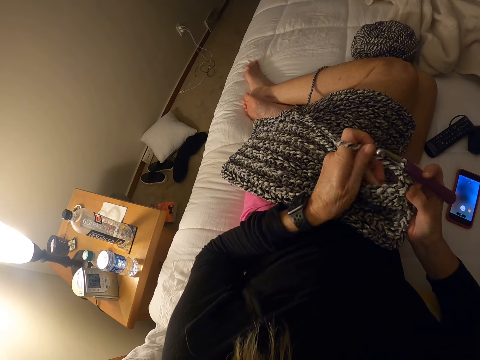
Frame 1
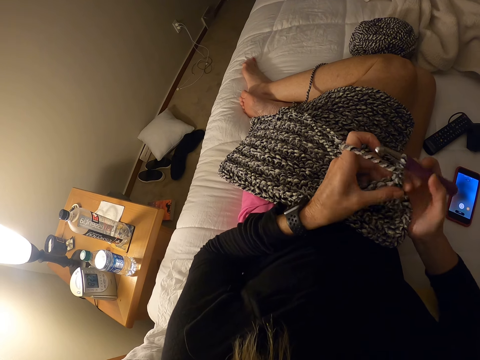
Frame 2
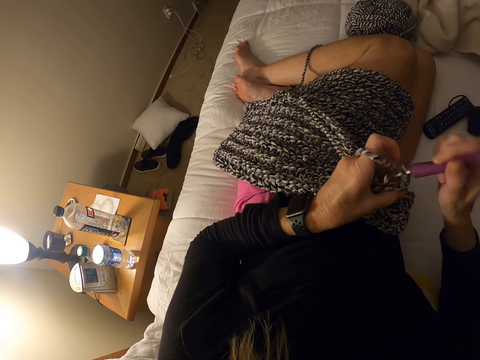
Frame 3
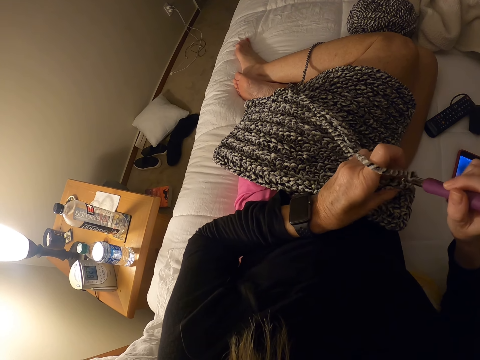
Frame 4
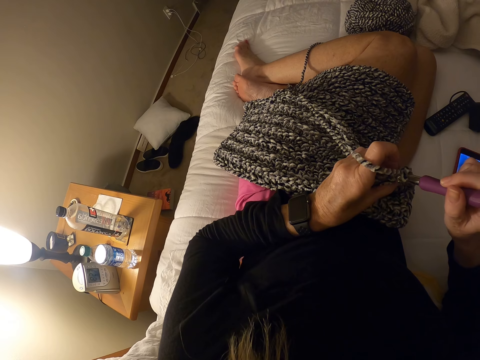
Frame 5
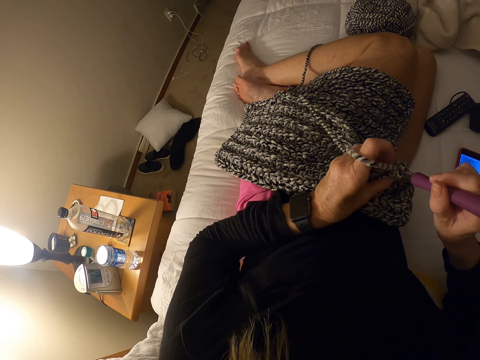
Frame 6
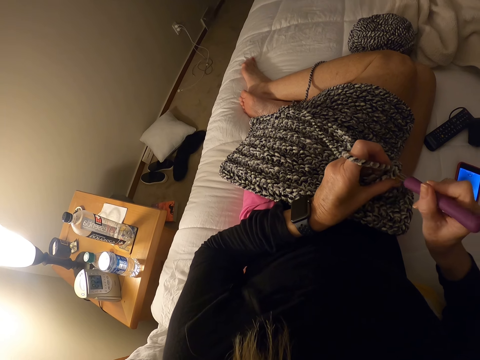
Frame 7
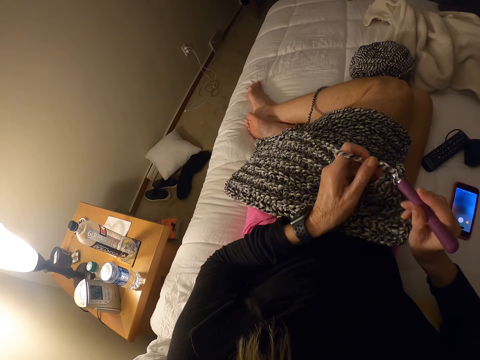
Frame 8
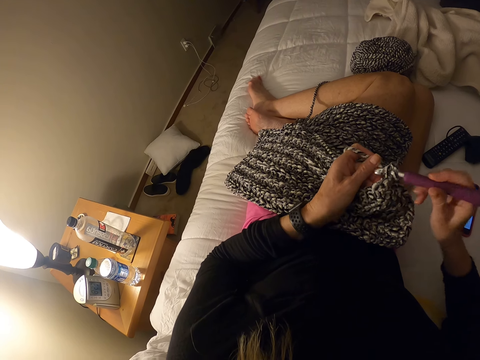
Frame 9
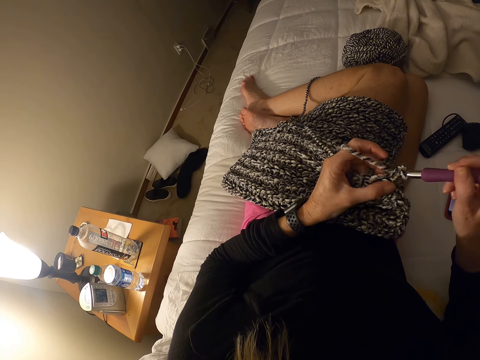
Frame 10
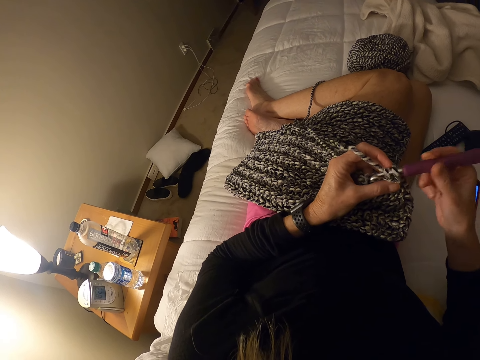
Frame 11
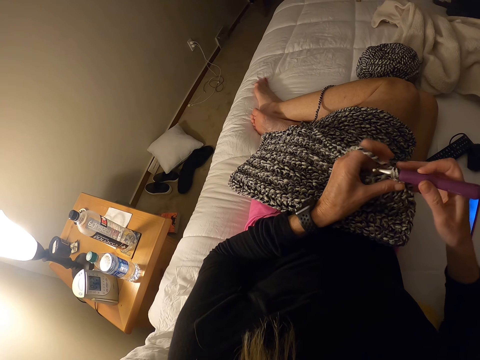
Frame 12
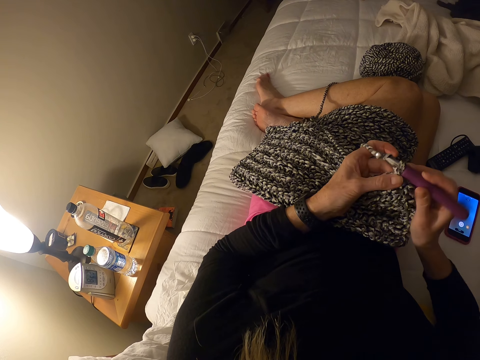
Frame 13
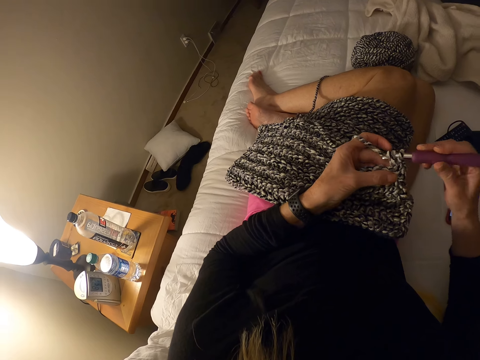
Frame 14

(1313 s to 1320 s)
The camera wearer pulls the yarn. They crochet a woolen fabric with a crochet hook.

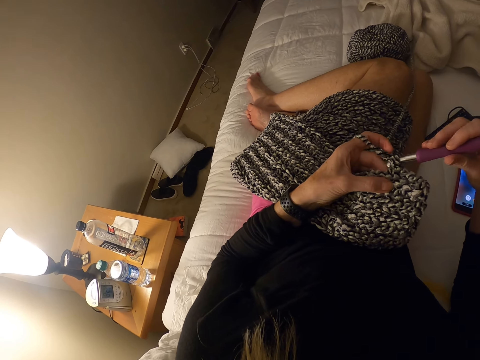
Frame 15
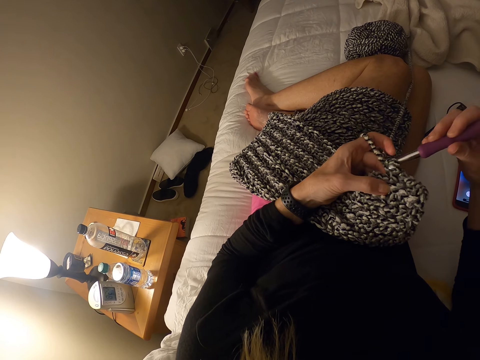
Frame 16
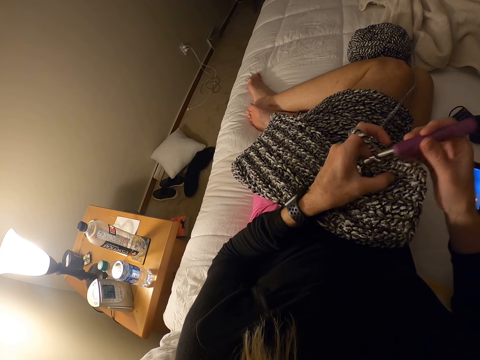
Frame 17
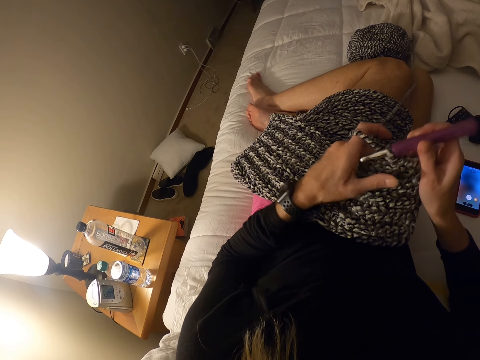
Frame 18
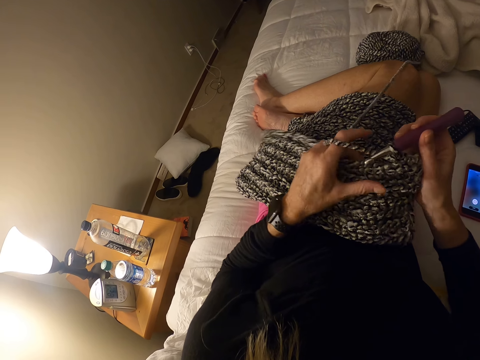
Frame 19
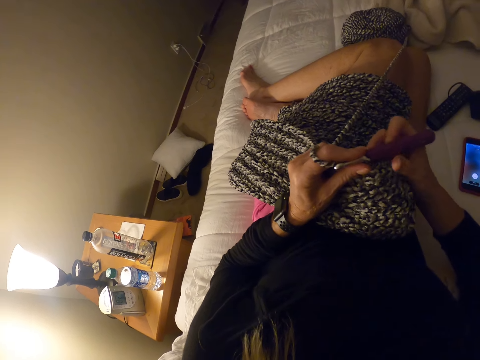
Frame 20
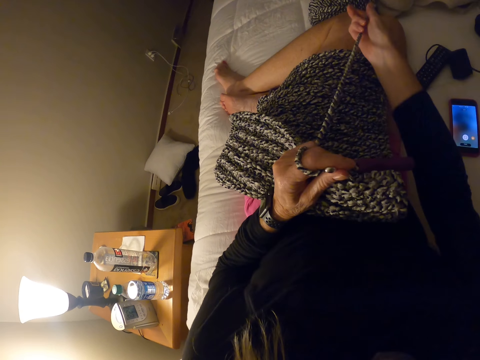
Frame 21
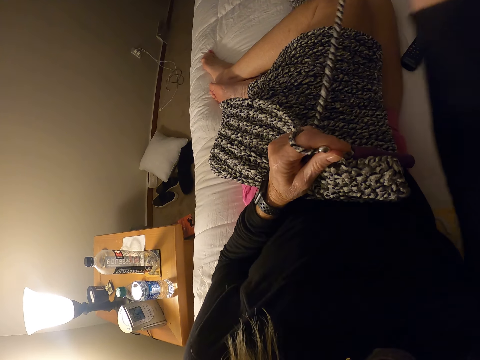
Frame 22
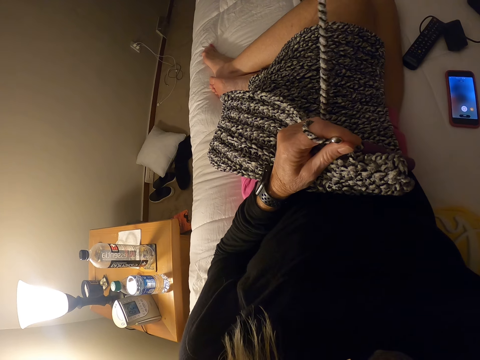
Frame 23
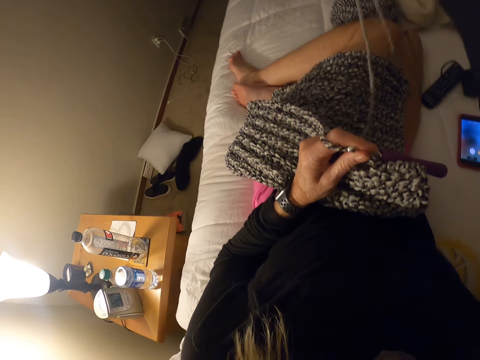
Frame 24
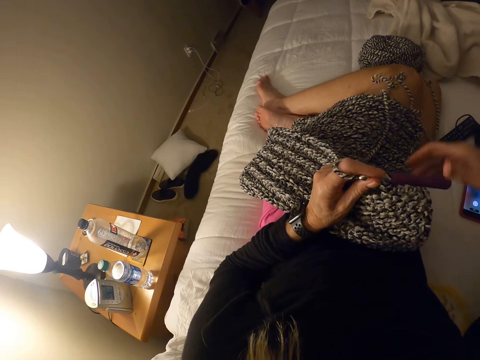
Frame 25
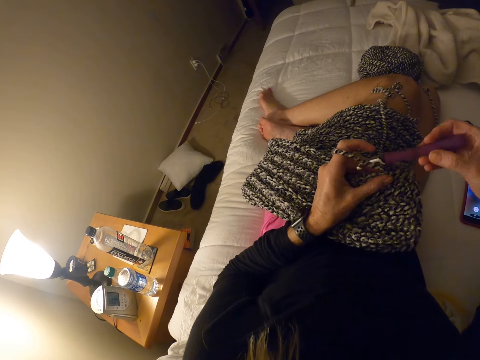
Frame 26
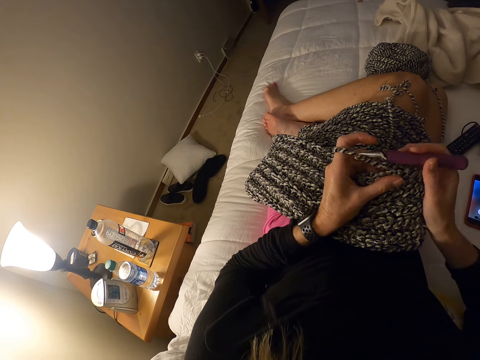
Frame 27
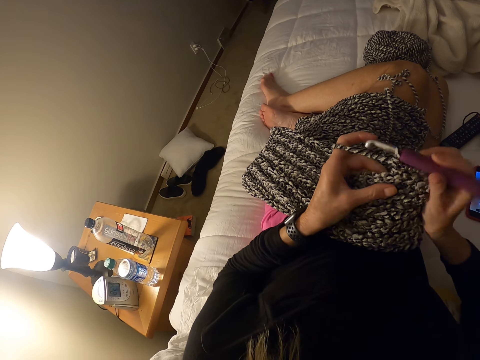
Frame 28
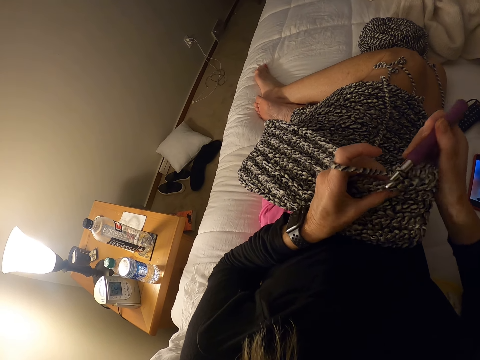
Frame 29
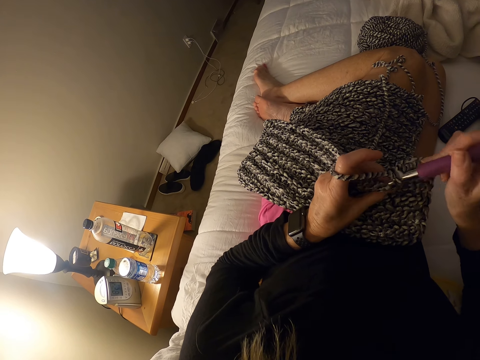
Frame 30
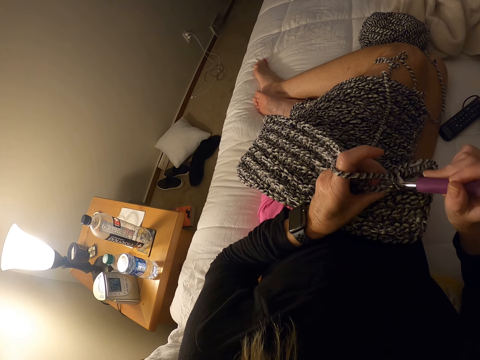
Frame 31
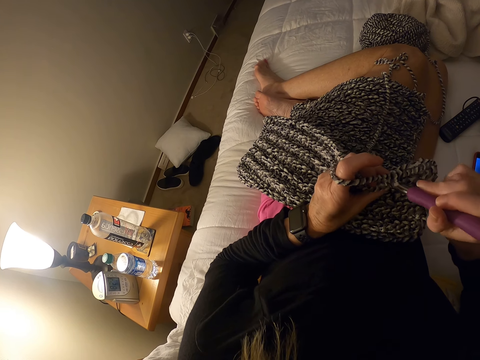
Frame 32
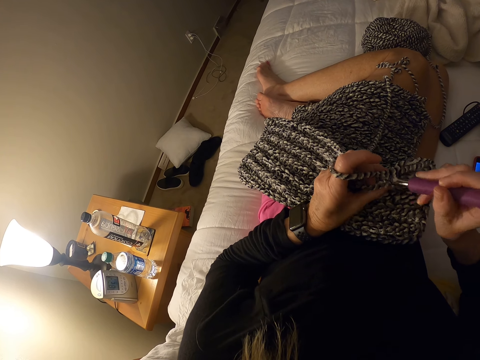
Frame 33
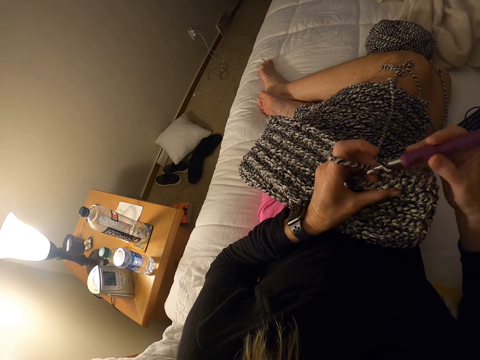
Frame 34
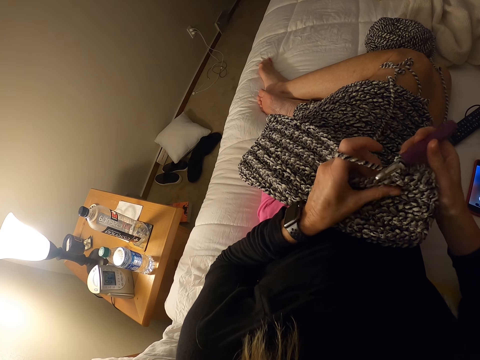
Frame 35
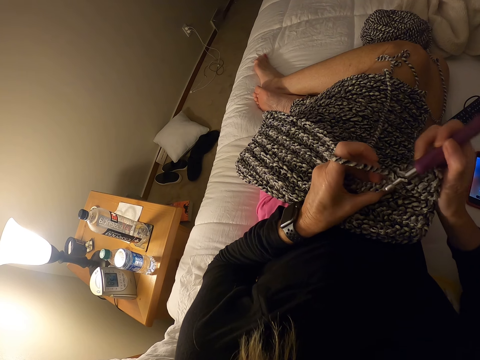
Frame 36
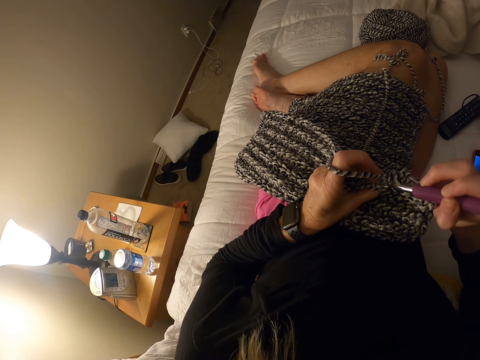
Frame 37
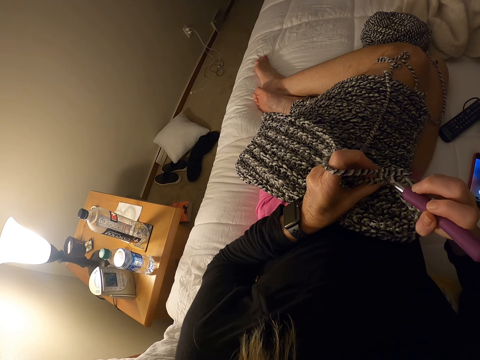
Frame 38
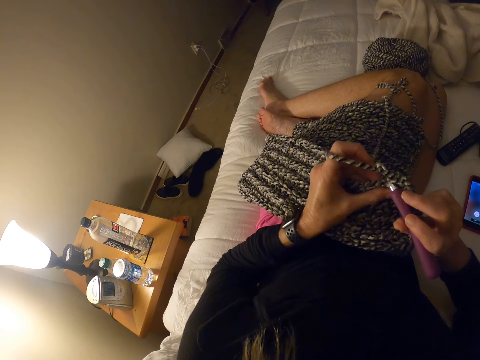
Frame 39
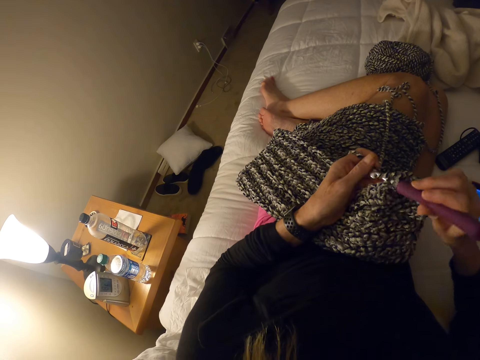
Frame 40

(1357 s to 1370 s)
The camera wearer pulls the woolen fabric. She holds the crochet hook with her left hand. She pulls the yarn from the skein of yarn. She holds the crochet hook with her right hand. She crochets a woolen fabric with a crochet hook.

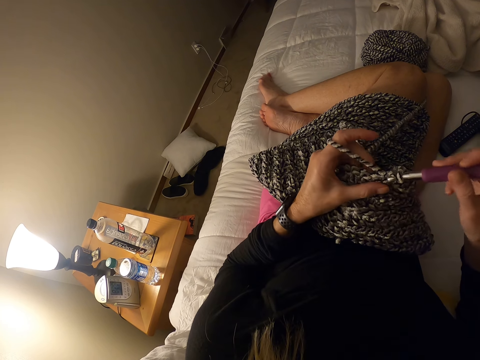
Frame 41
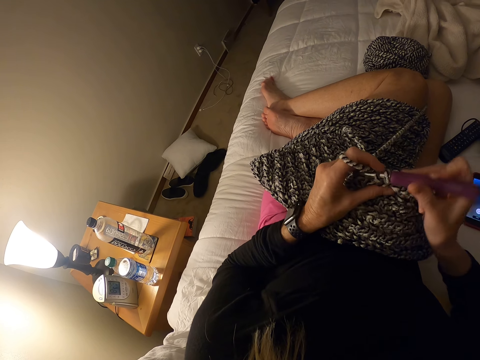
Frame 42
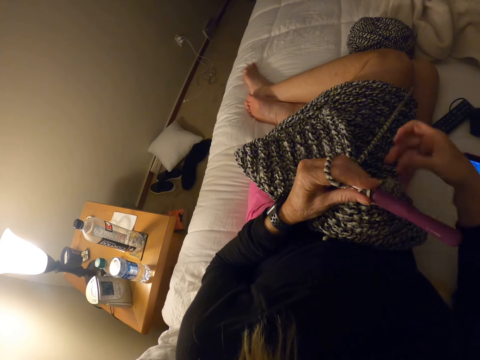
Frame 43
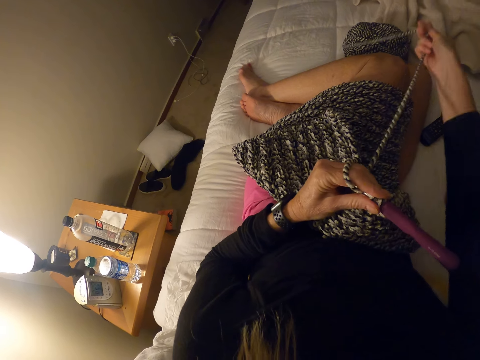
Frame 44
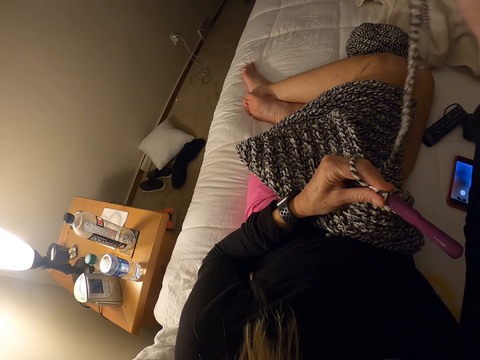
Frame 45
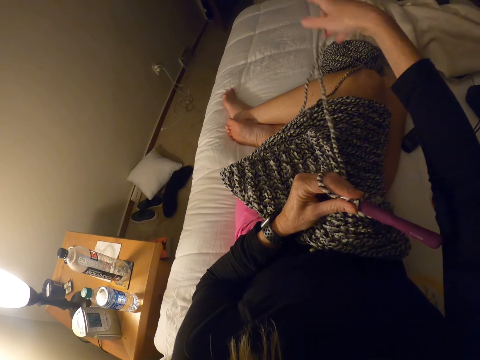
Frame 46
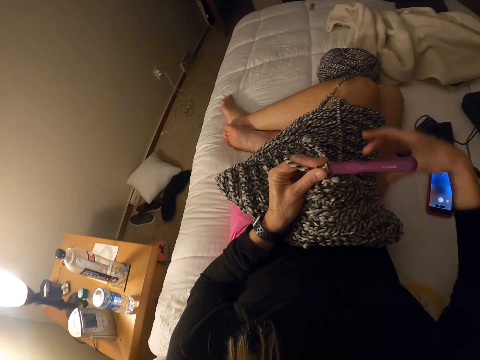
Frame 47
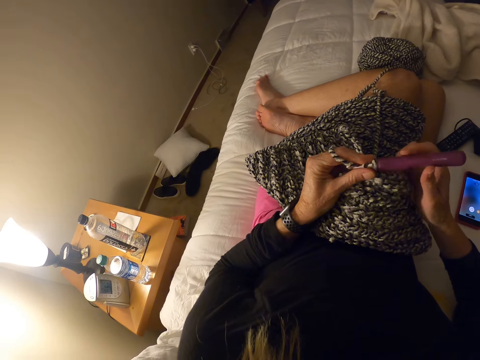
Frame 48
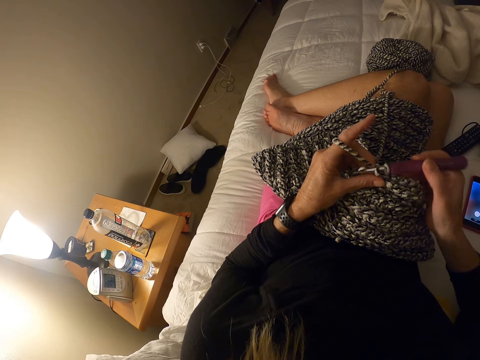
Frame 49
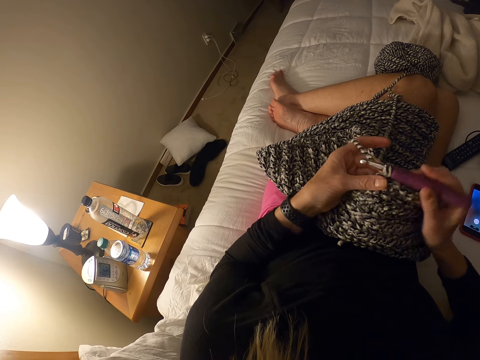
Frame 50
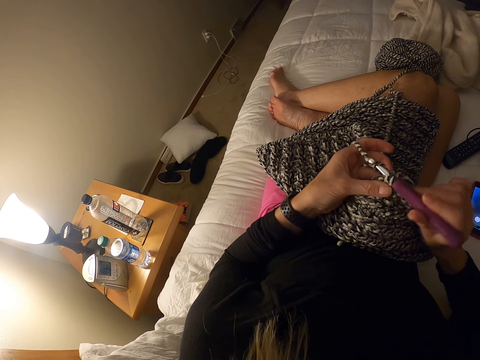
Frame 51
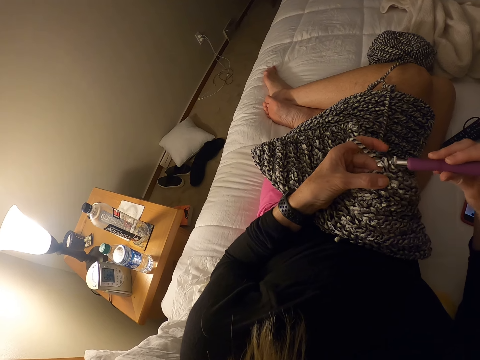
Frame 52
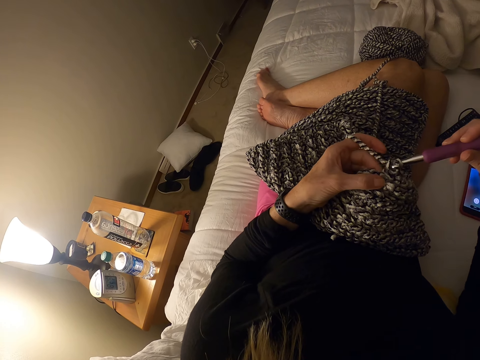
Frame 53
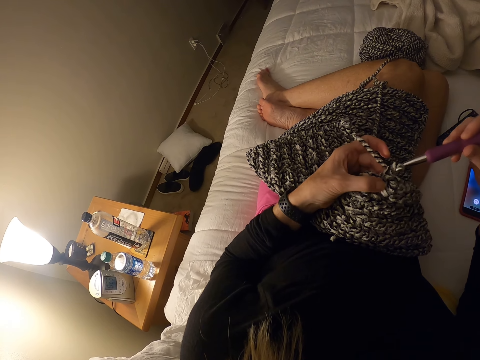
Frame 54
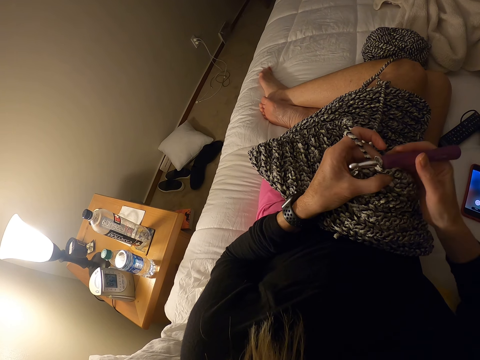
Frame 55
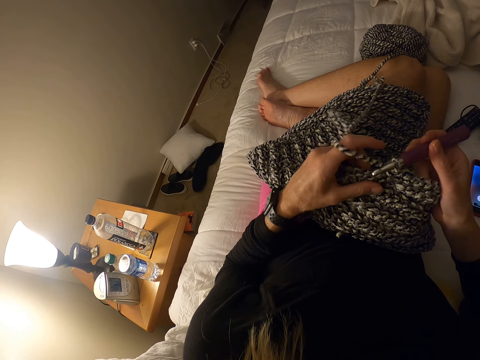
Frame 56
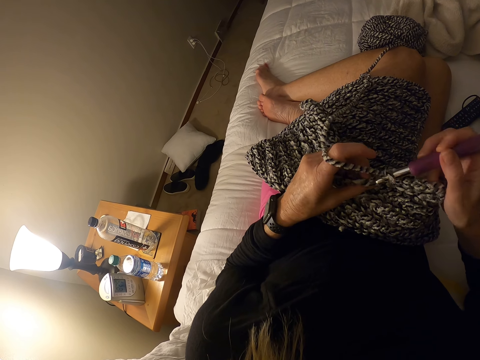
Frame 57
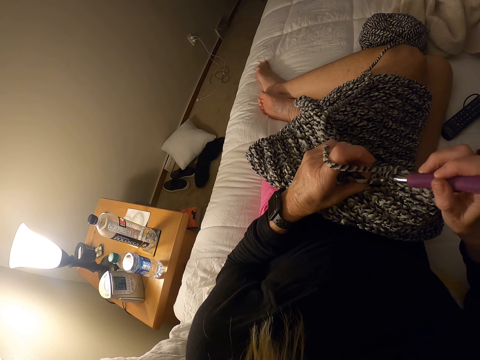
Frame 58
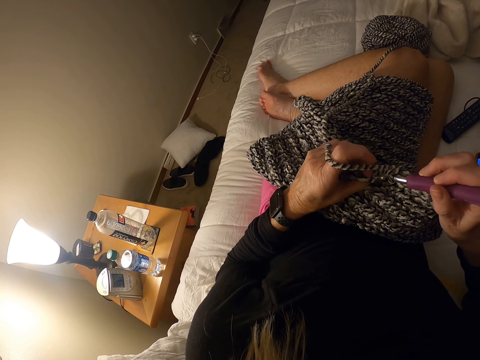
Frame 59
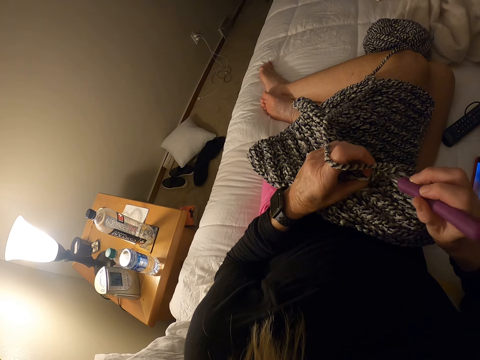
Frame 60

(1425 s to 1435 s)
The camera wearer pulls the yarn from the skein of yarn. They crochet the piece of cloth using the crochet hook.
